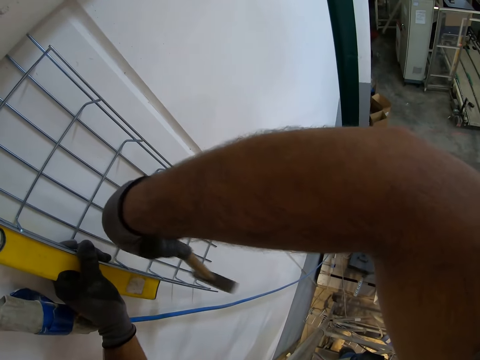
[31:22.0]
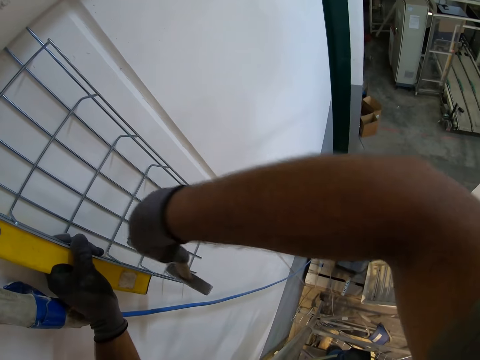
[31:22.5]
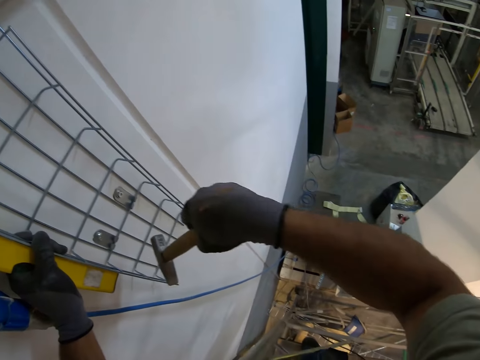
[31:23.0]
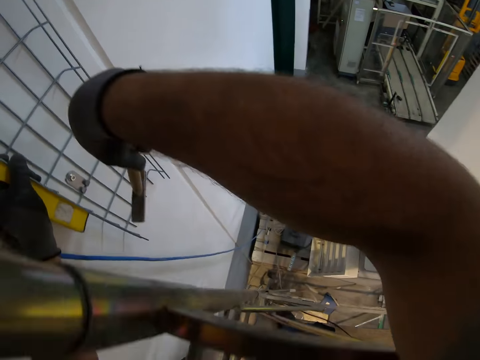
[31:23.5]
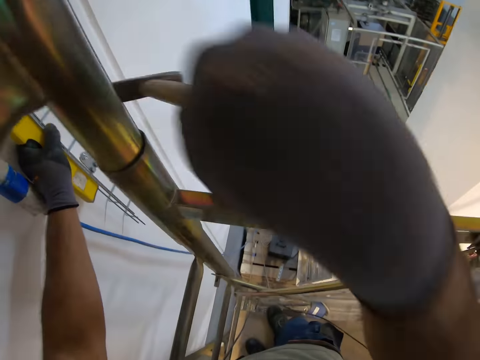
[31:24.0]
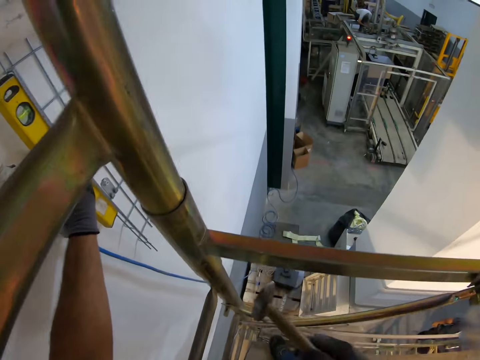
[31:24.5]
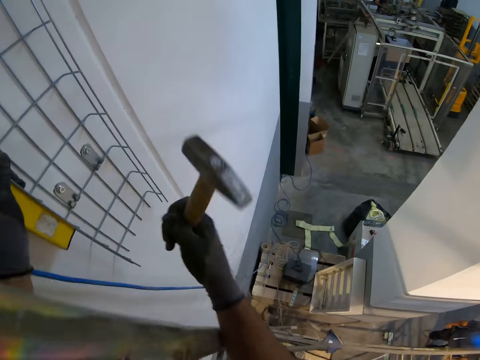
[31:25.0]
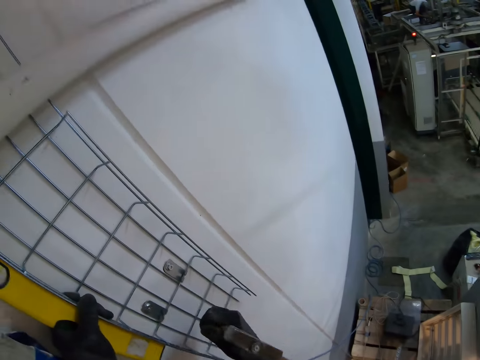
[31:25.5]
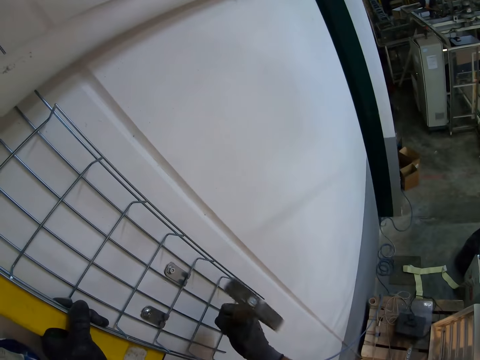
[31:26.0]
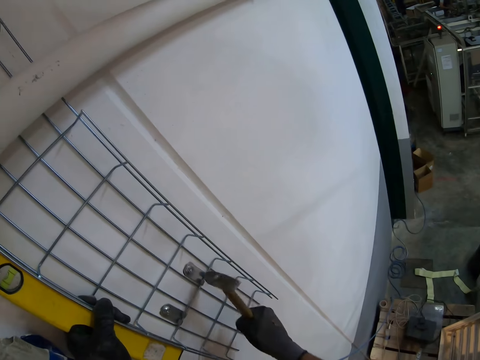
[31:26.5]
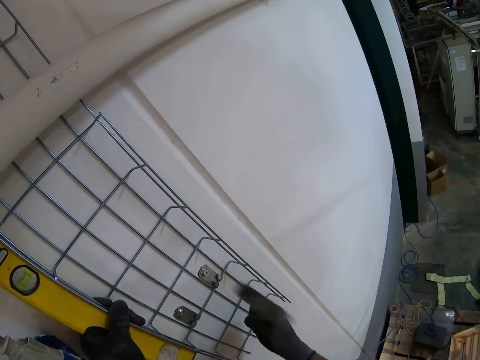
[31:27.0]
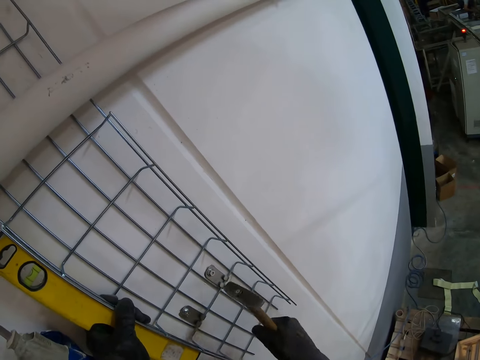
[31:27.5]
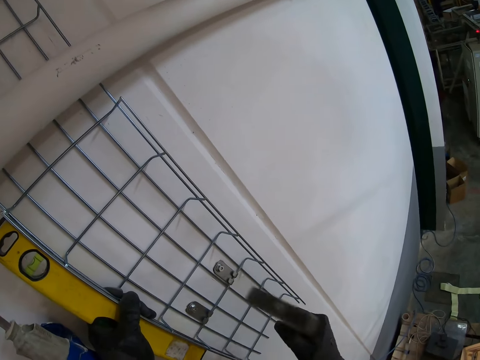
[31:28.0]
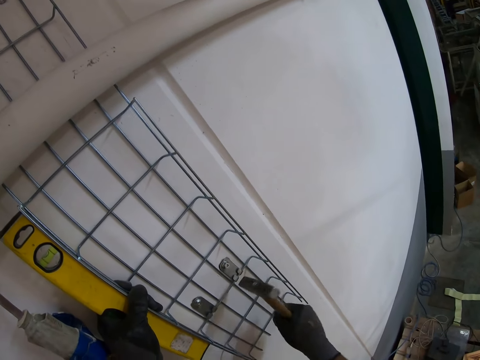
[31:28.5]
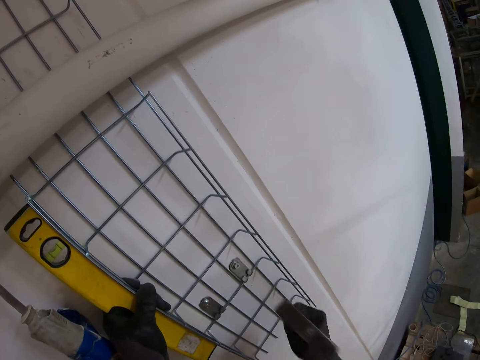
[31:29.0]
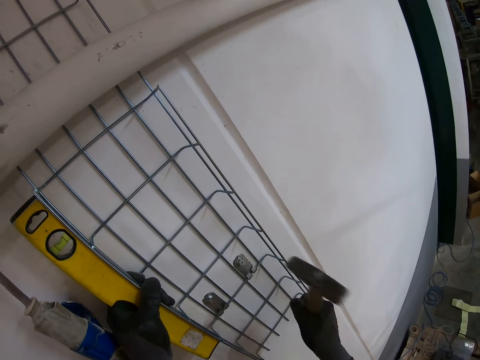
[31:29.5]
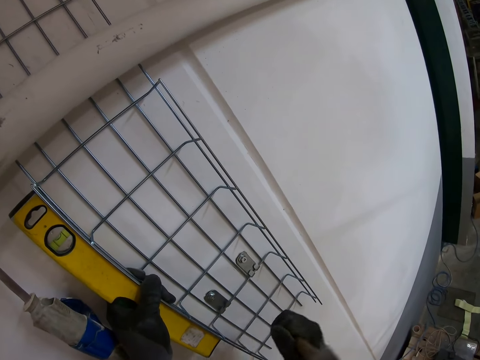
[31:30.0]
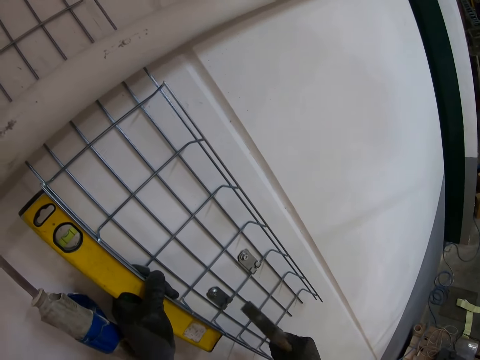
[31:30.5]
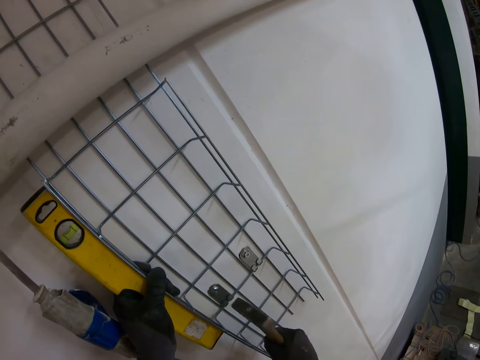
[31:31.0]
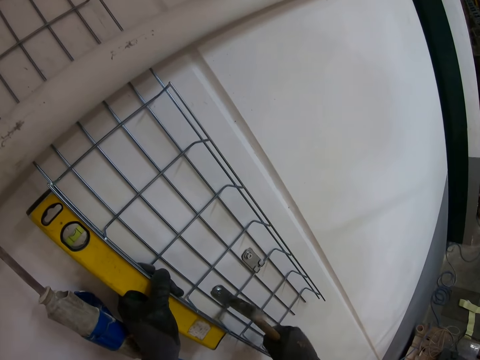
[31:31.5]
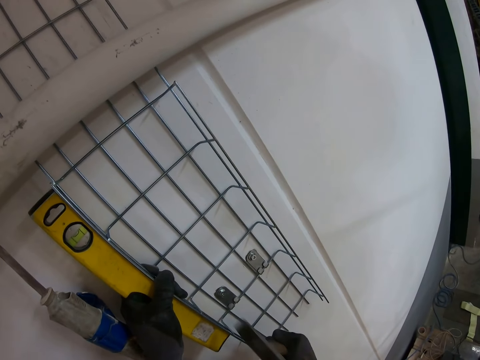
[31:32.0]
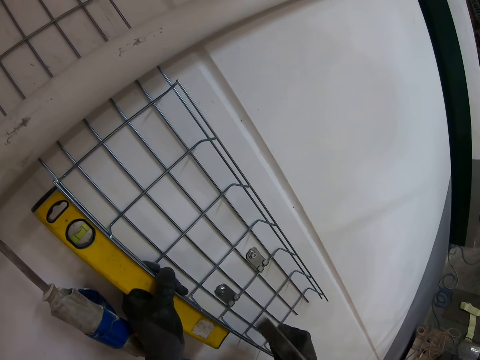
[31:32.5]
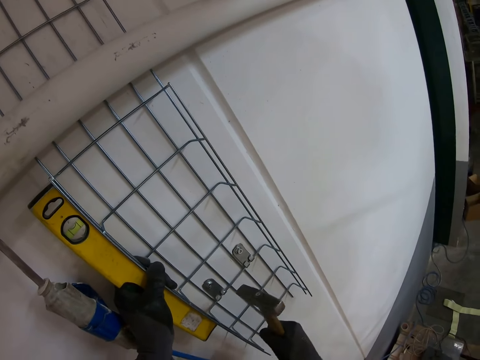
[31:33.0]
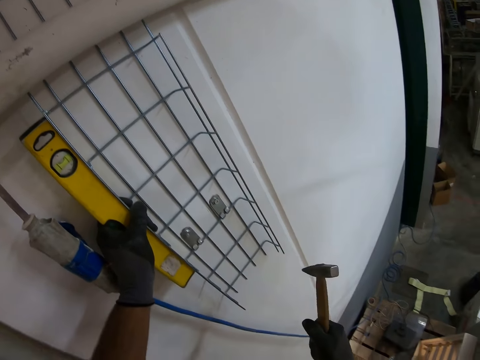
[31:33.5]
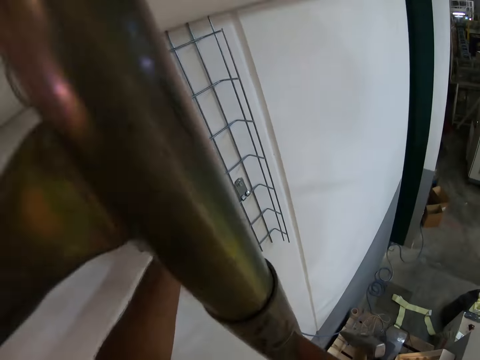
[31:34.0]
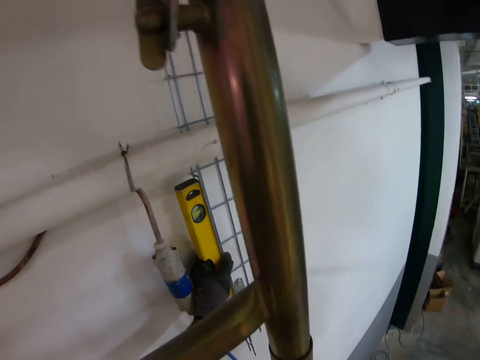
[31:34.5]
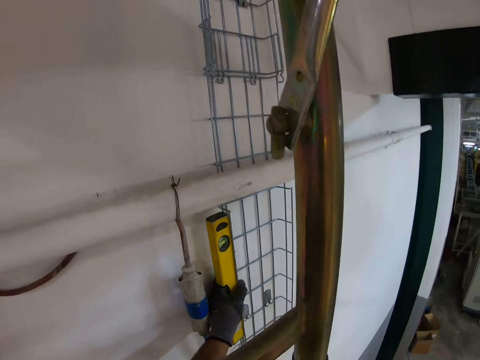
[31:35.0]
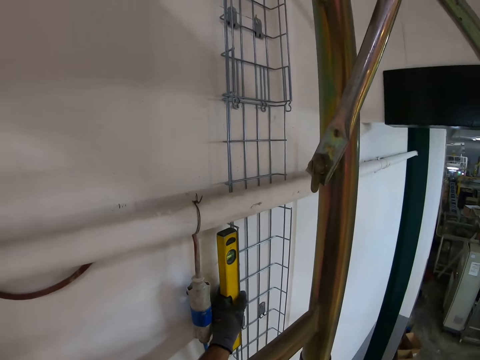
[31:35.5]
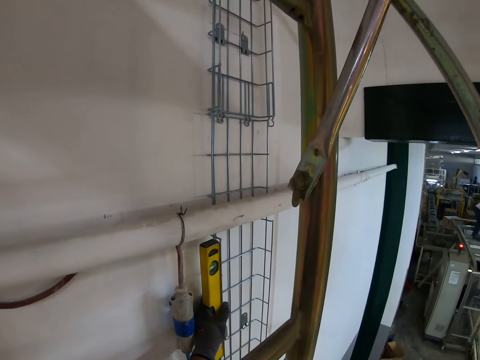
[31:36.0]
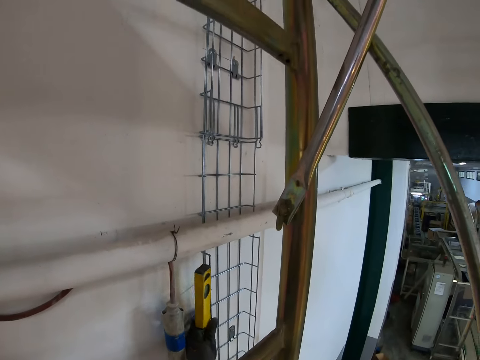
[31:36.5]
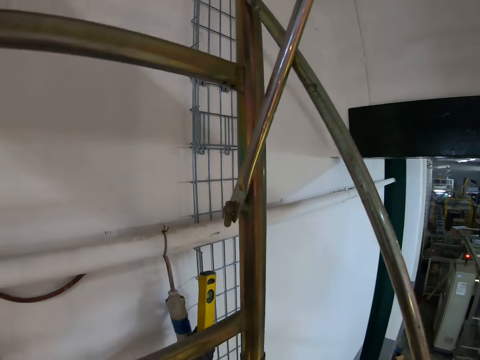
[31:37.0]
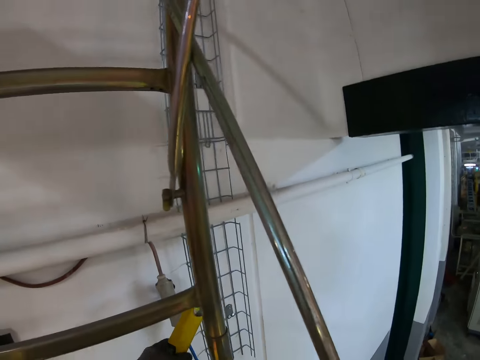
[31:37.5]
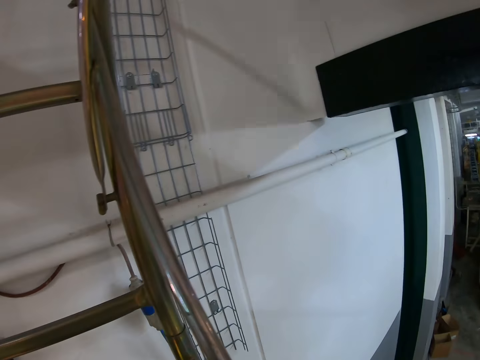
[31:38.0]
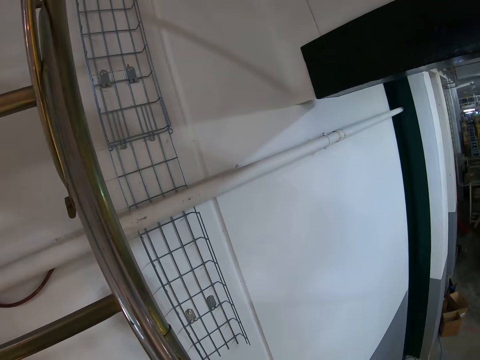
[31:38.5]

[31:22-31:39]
The camera wearer hits the screw. They stare at the wall.

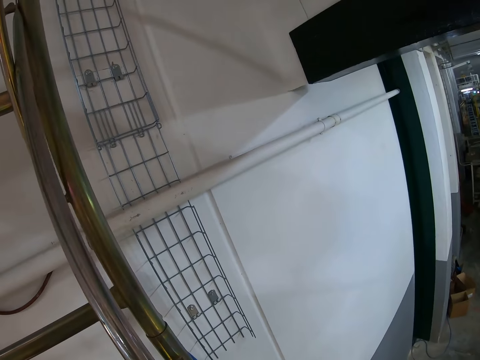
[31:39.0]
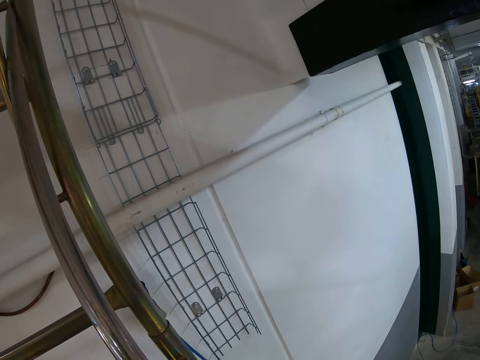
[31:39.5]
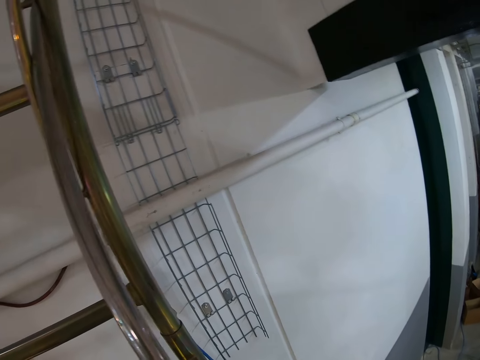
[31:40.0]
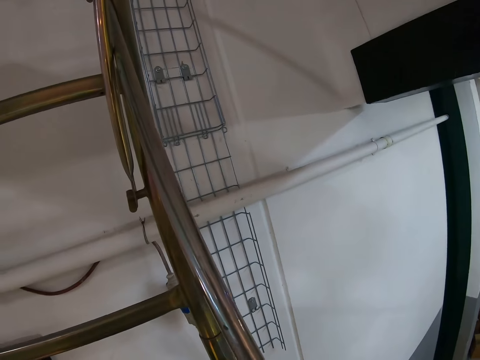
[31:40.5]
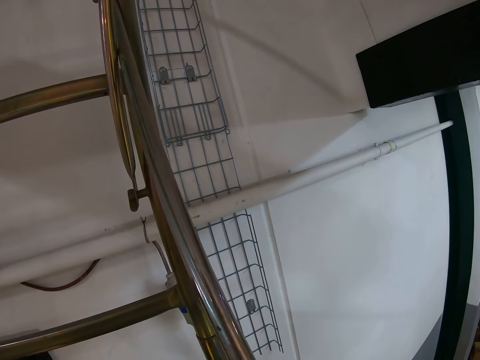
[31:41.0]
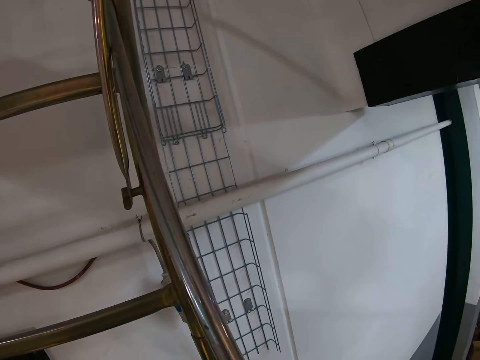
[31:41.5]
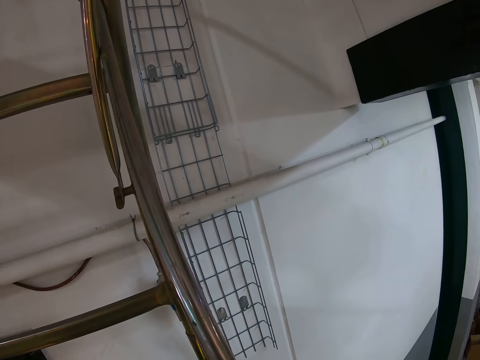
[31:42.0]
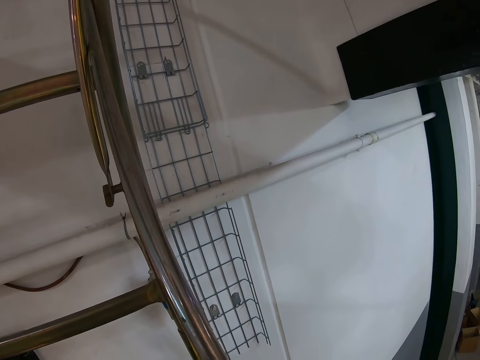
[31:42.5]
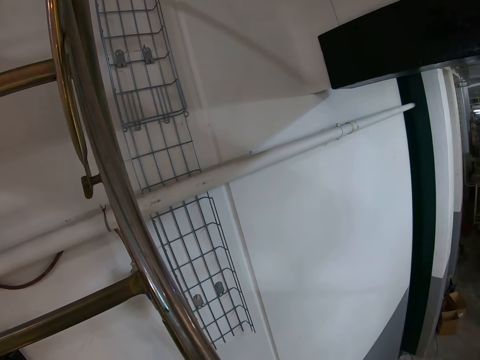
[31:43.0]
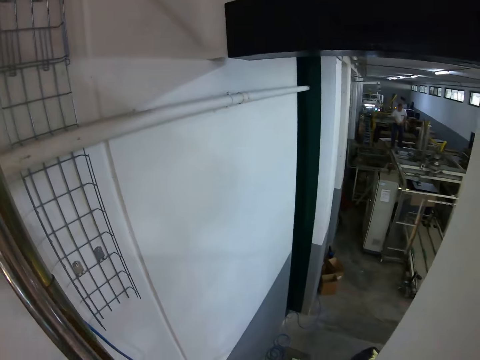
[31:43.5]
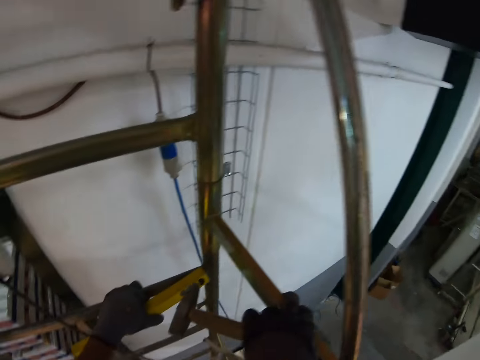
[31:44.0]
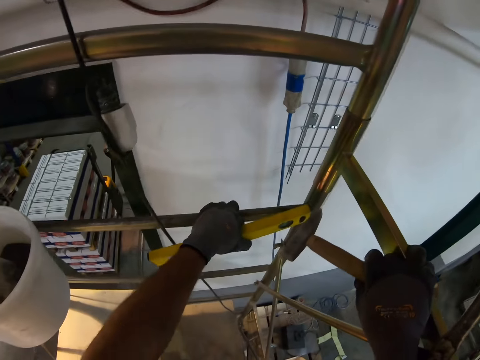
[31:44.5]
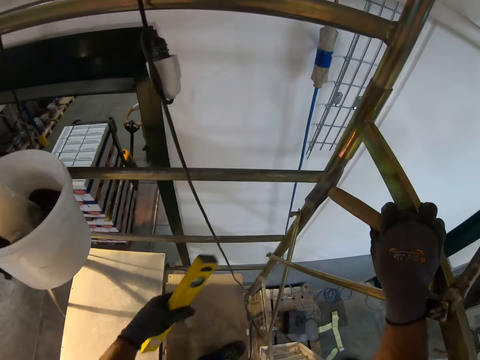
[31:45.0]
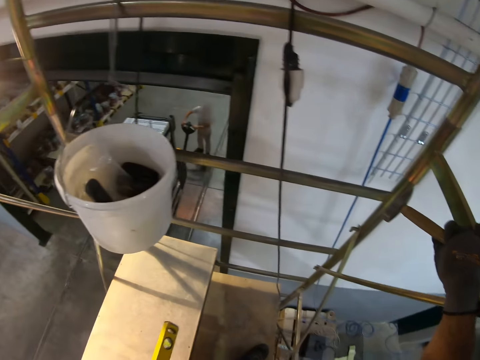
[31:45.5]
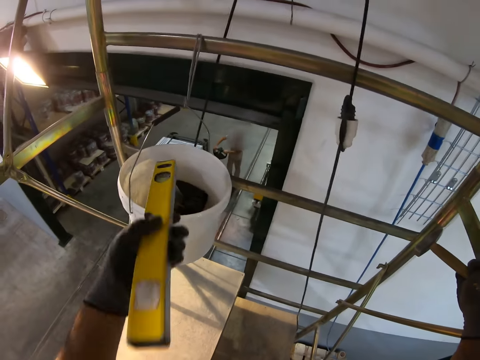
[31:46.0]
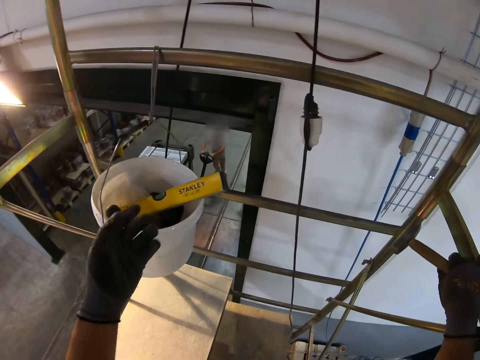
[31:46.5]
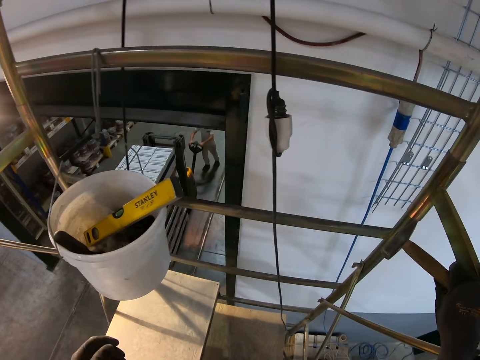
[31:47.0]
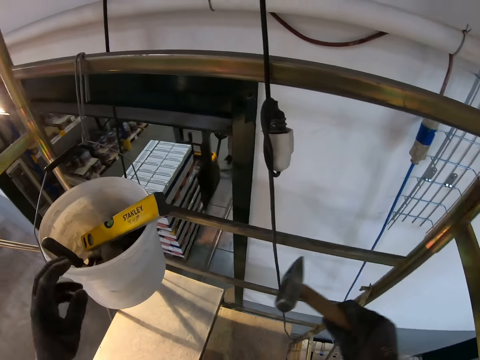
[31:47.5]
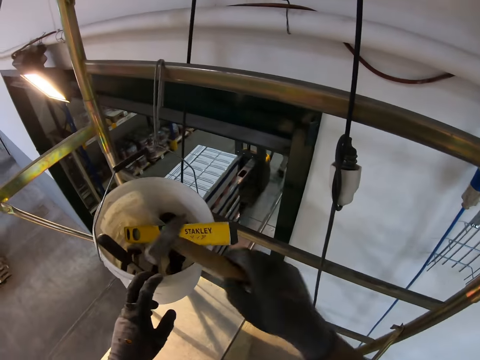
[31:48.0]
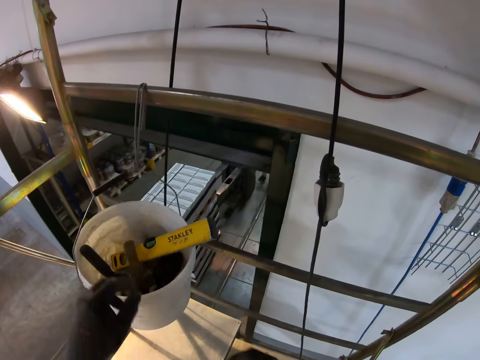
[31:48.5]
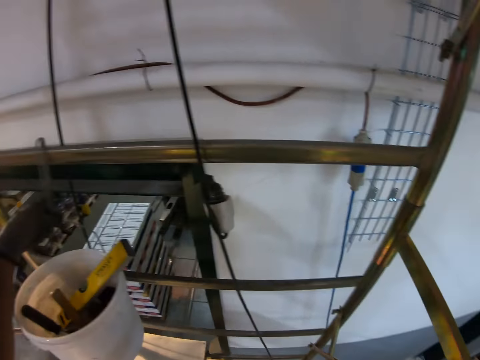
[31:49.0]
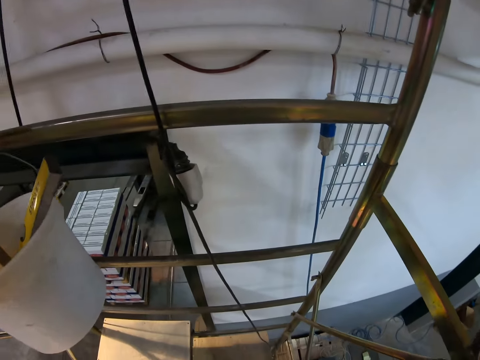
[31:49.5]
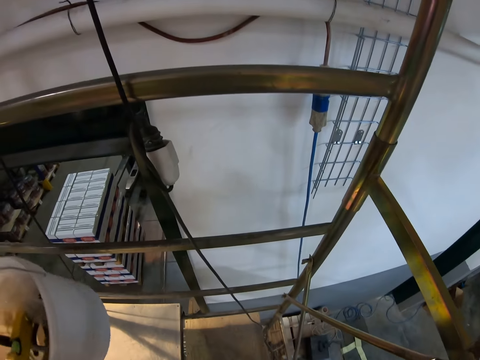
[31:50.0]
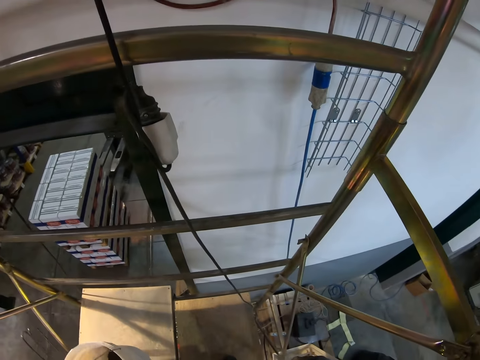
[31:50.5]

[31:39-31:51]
The camera wearer puts the spirit level or level tool into the bucket. They put the hammer into the bucket, and pick up the bucket.
